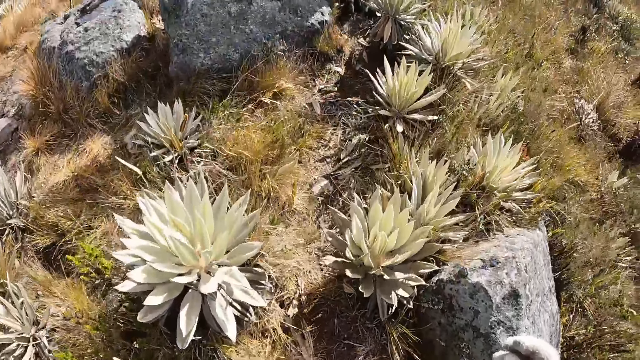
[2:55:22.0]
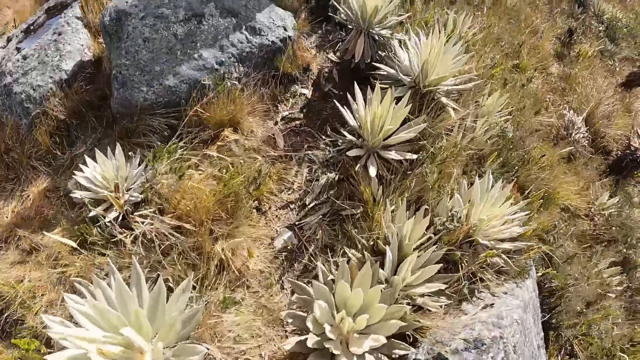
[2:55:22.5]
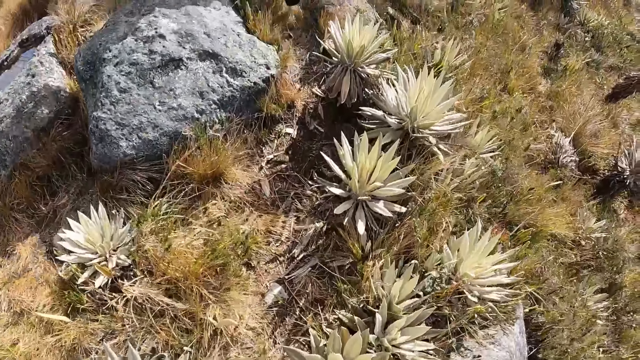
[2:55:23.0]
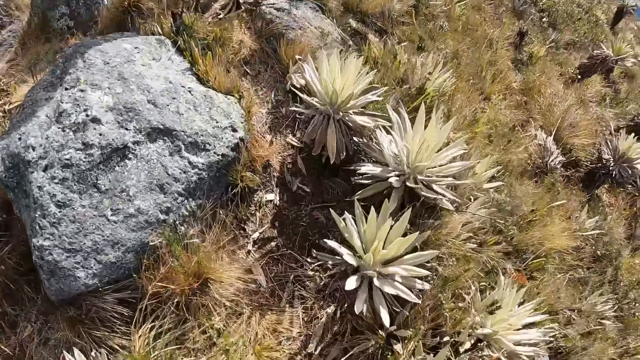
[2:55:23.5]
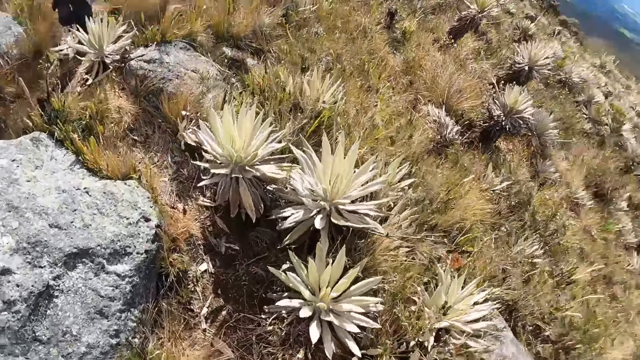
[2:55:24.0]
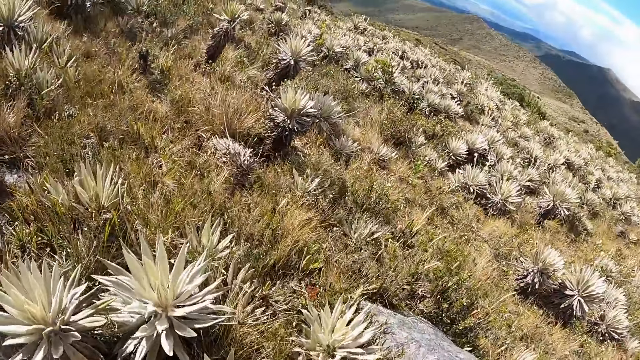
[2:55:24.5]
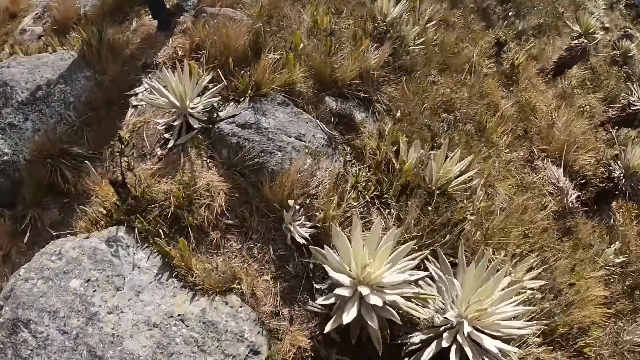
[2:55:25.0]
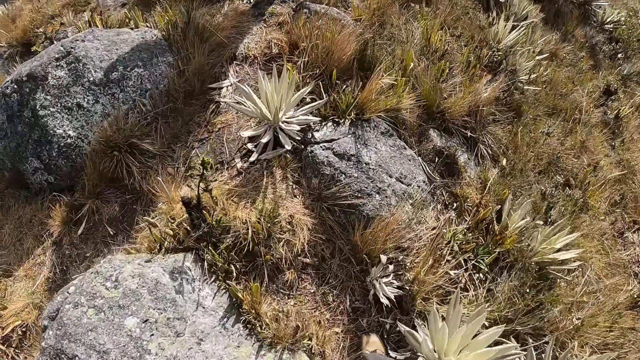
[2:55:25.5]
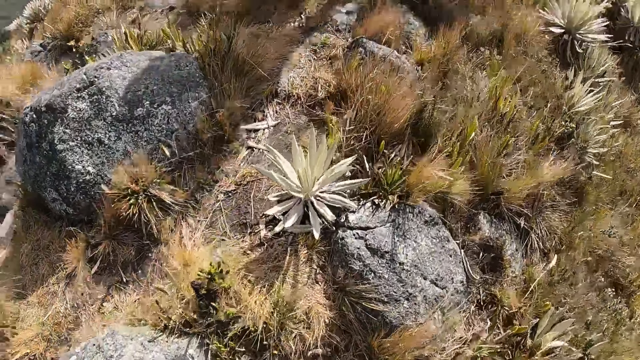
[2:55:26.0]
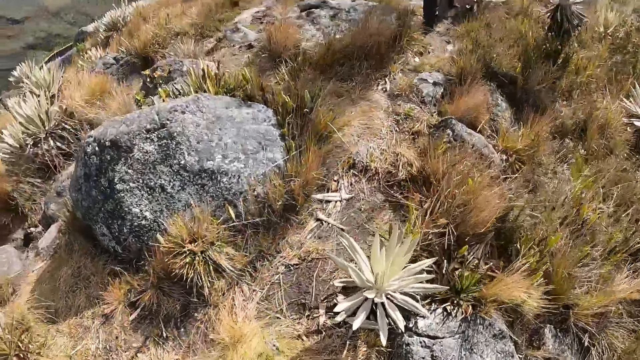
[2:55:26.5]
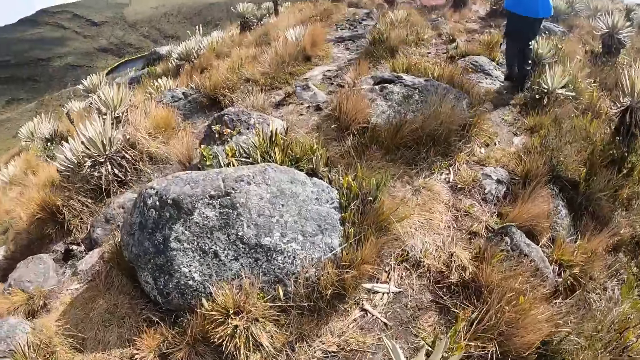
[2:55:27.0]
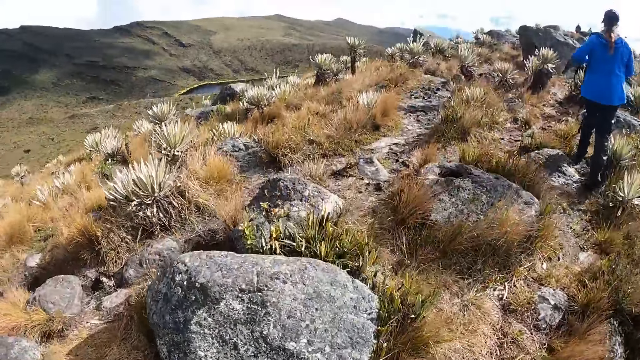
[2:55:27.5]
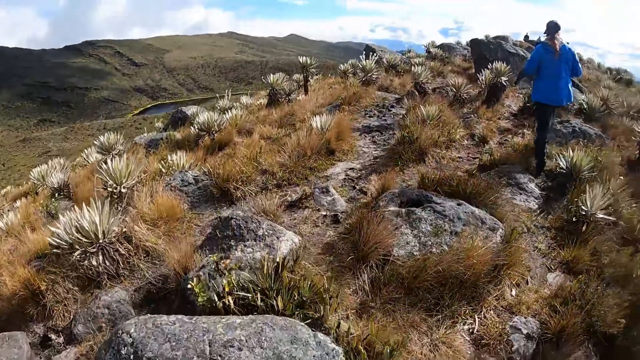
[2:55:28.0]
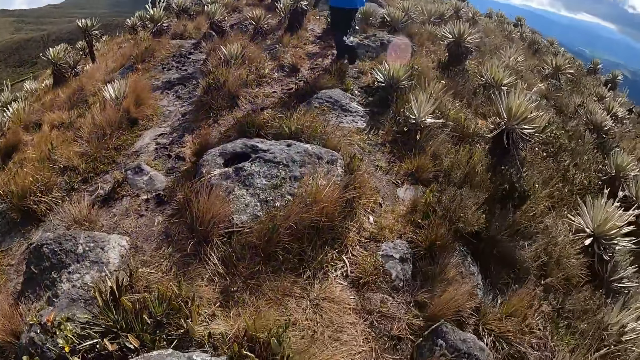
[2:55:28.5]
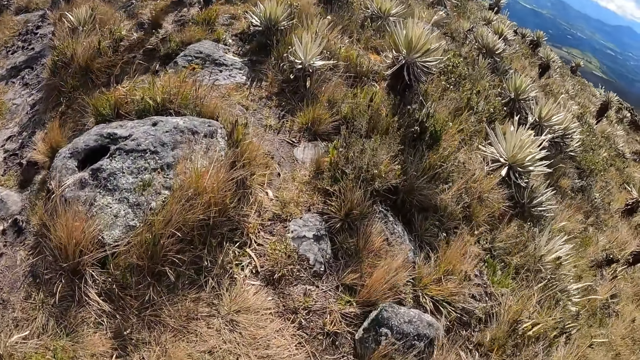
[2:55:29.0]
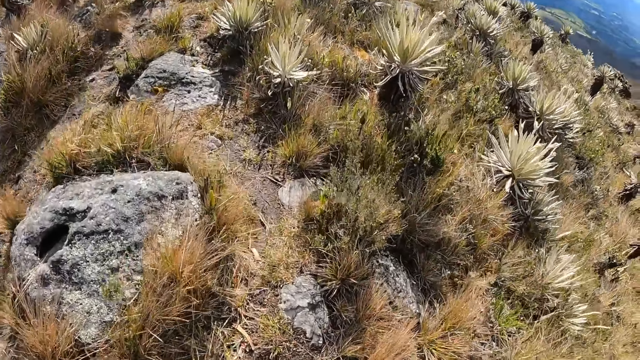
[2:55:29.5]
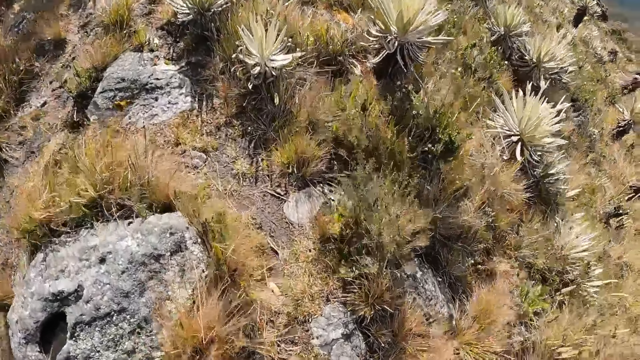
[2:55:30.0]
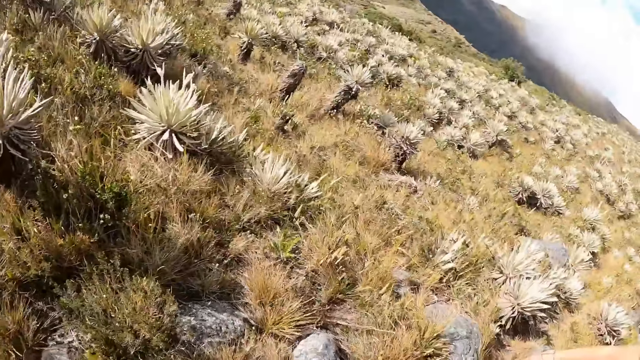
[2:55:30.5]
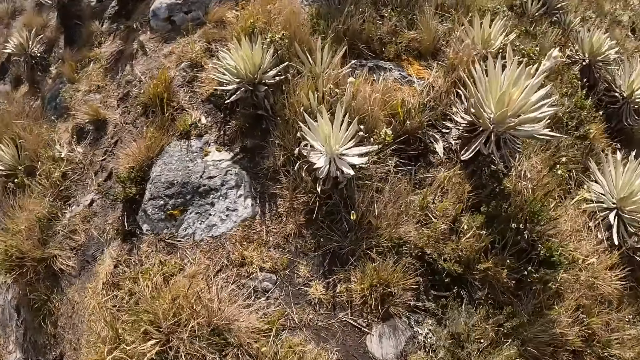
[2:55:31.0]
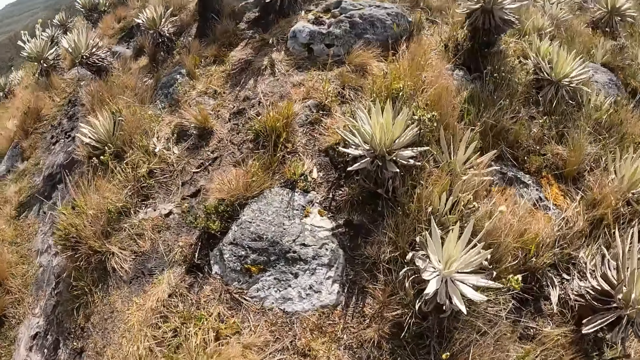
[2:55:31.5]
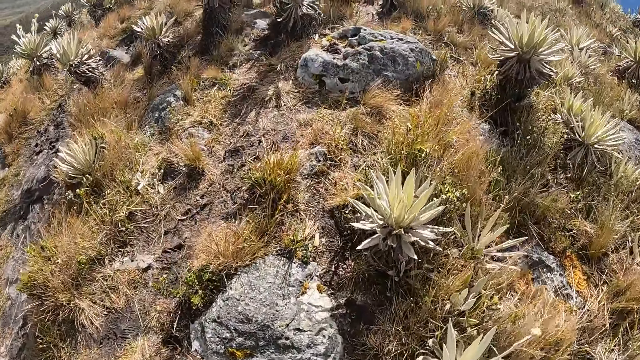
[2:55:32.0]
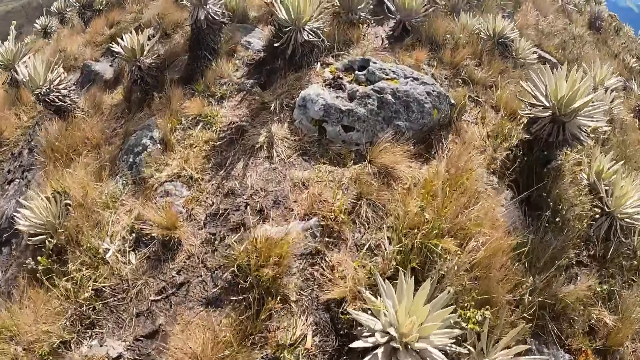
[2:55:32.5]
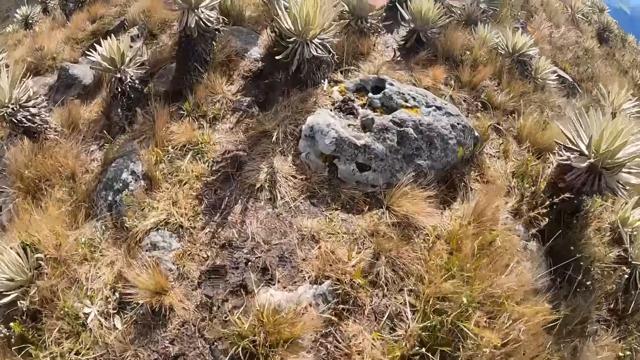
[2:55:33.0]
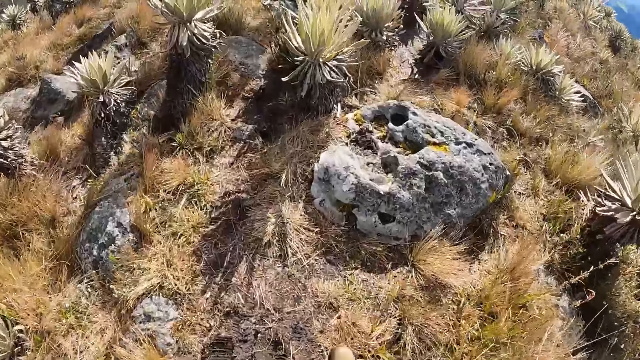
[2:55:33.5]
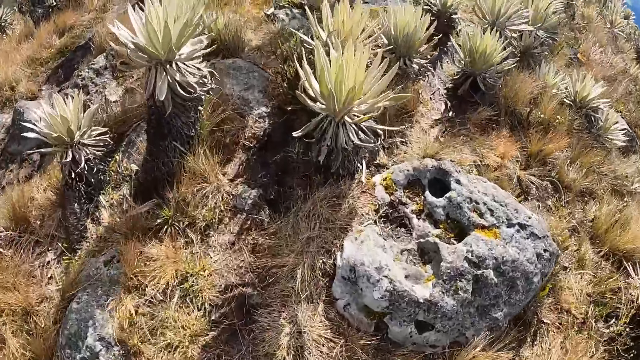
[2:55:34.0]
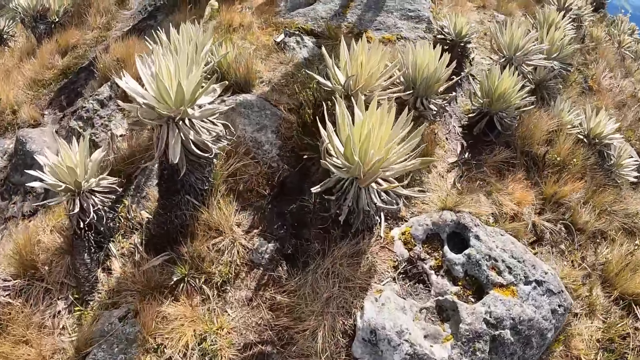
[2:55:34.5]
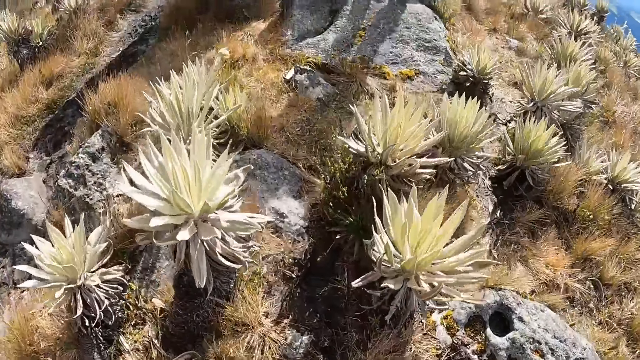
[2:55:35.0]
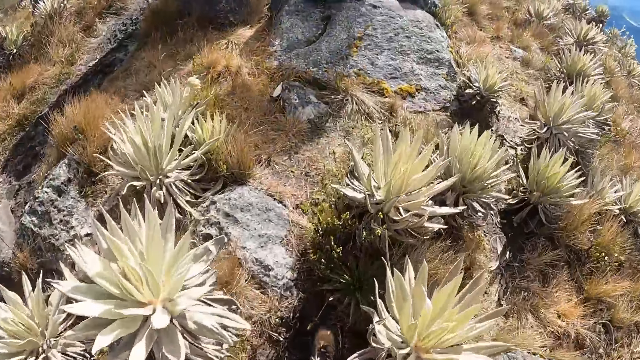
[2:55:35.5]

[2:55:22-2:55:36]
The camera wearer looks around. They look down. They look around. They look down. They look around. They look down.

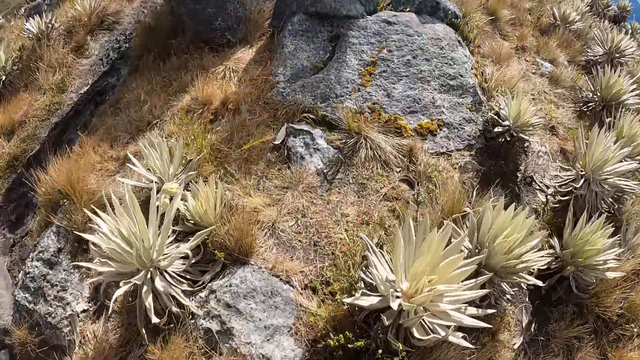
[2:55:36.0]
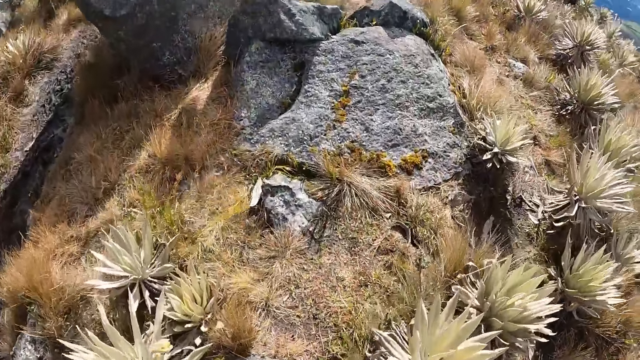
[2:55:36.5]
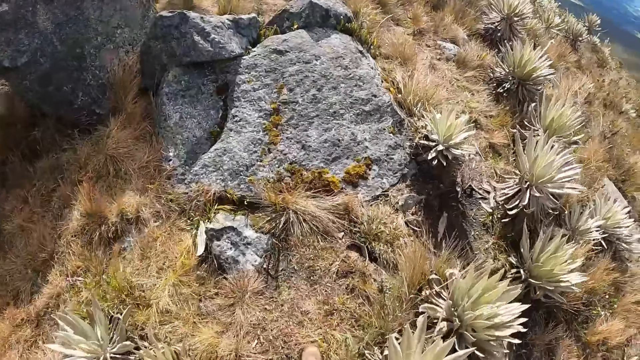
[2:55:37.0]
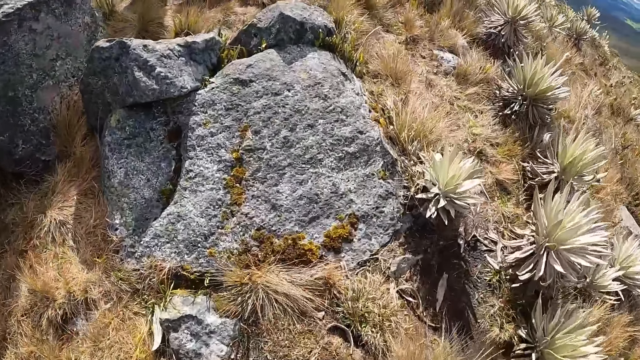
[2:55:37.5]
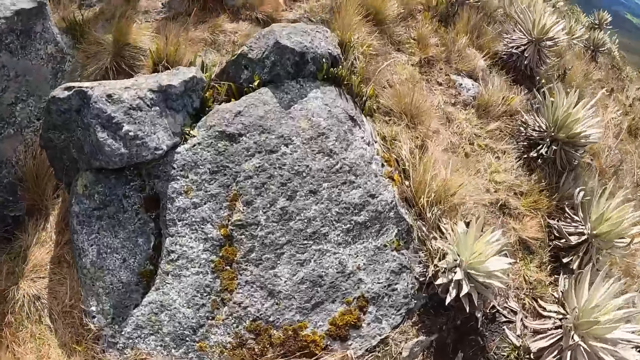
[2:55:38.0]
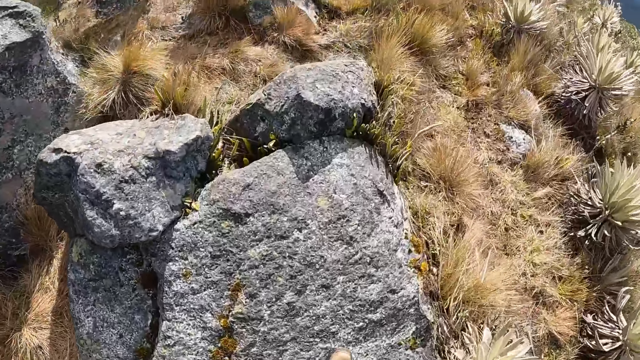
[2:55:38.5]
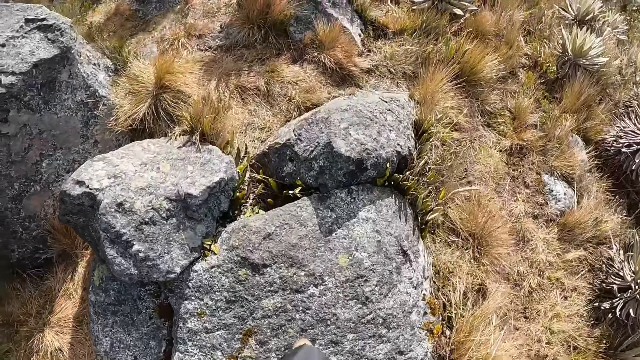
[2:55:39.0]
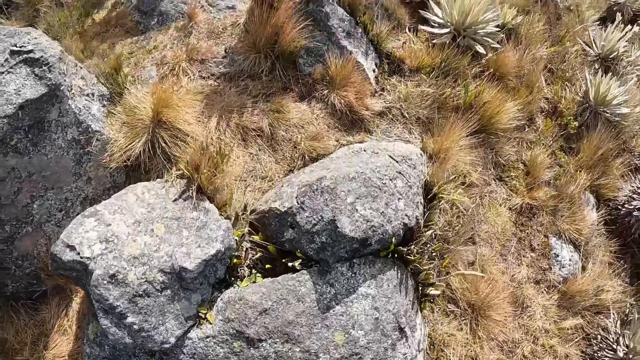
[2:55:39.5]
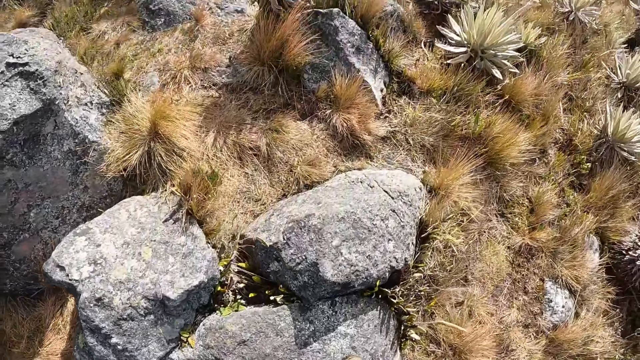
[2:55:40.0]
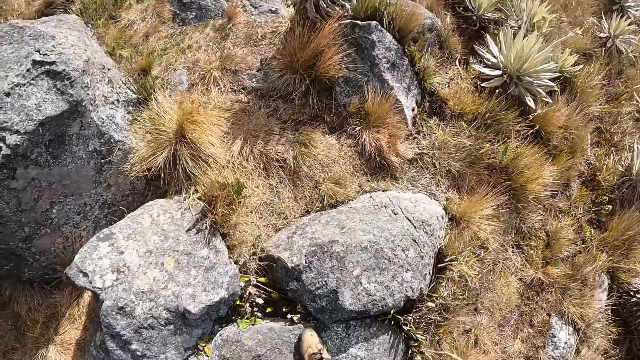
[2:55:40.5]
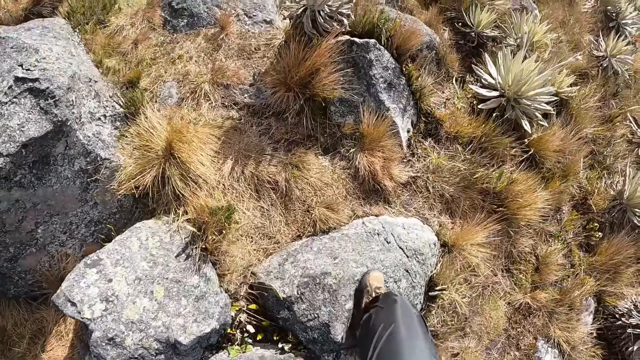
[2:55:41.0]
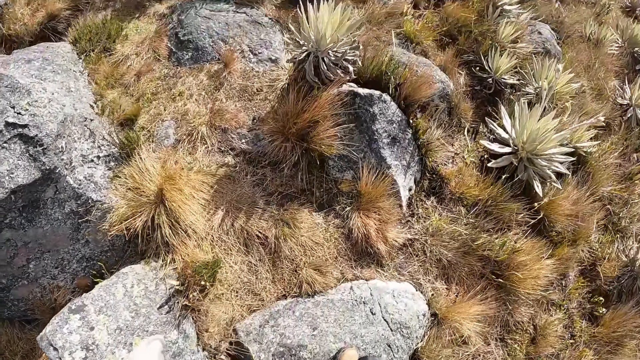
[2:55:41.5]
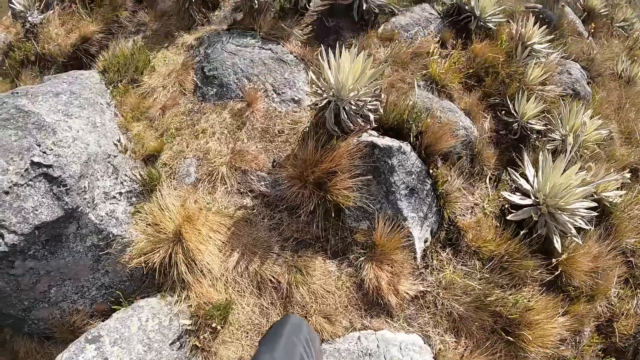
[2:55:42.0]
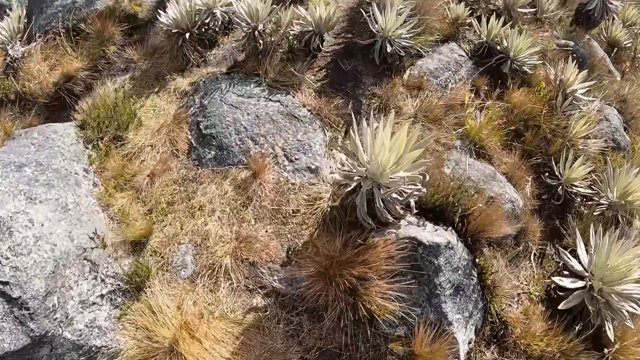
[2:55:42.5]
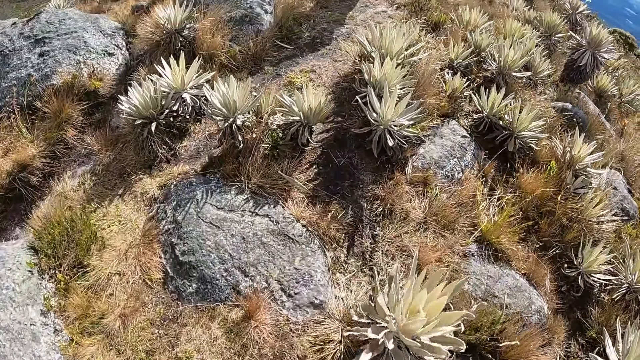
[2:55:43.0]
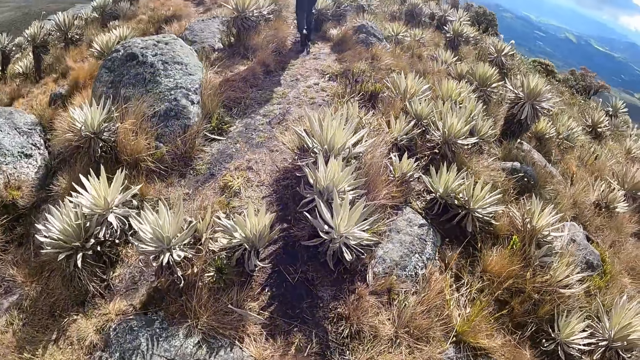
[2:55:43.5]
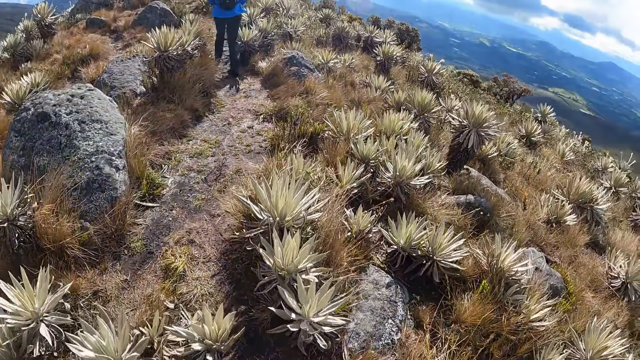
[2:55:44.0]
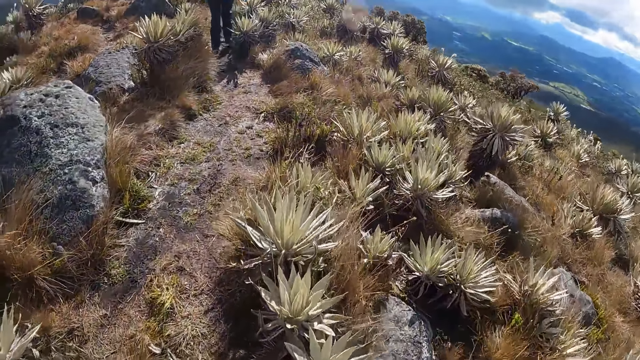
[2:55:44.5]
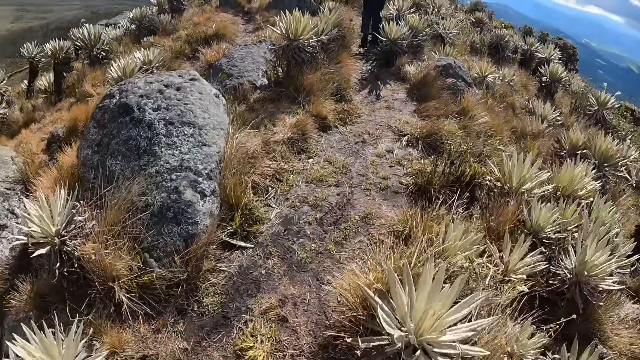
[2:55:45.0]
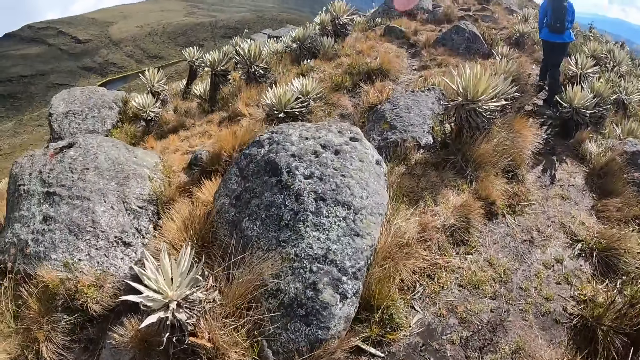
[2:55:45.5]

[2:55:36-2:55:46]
The camera wearer climbs a rock. He steps on the rock with his right foot. He climbs down the rock and walks on the hiking trail.
